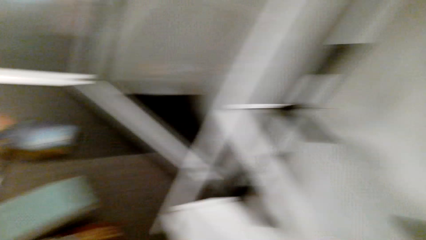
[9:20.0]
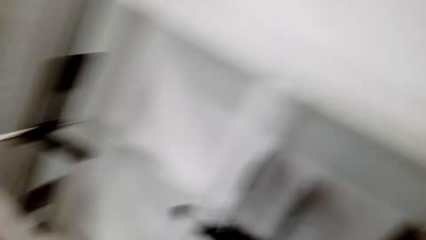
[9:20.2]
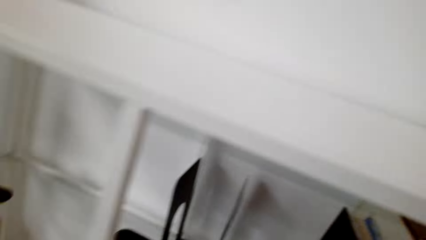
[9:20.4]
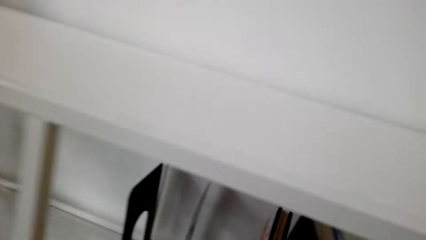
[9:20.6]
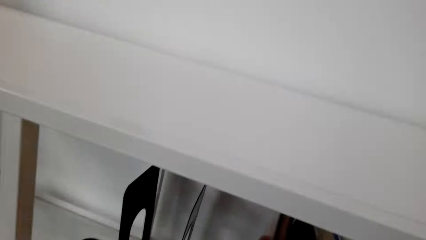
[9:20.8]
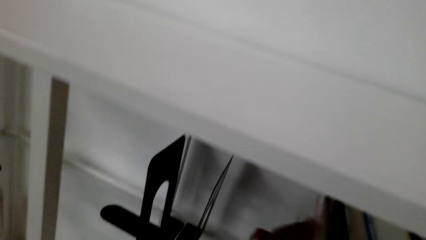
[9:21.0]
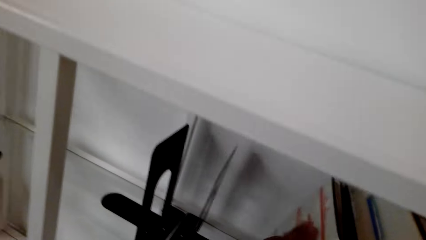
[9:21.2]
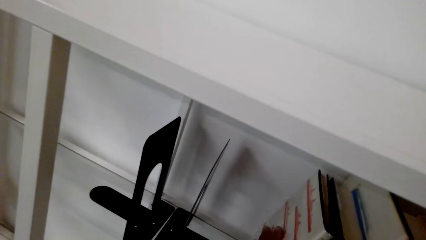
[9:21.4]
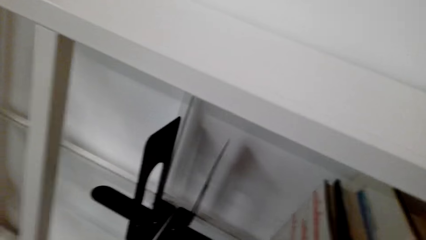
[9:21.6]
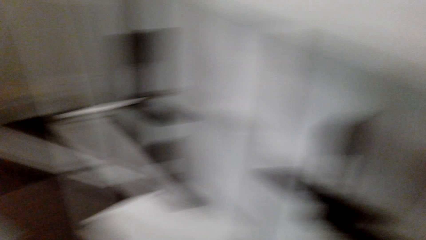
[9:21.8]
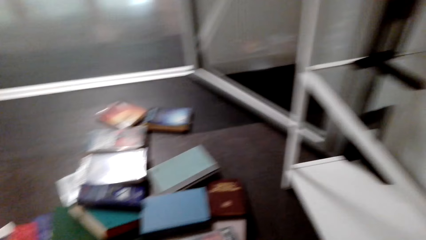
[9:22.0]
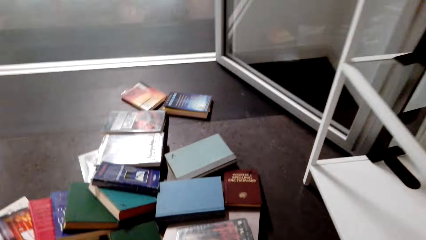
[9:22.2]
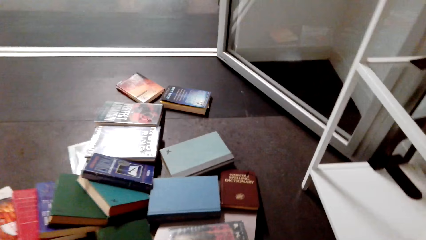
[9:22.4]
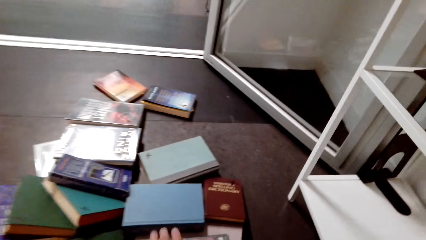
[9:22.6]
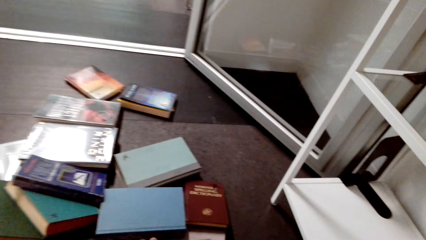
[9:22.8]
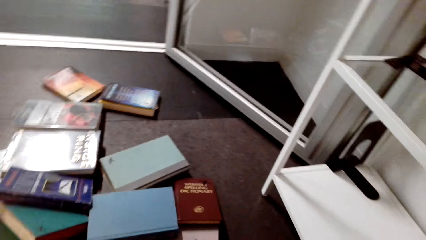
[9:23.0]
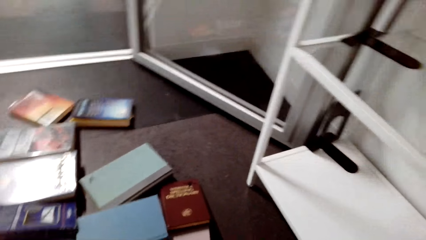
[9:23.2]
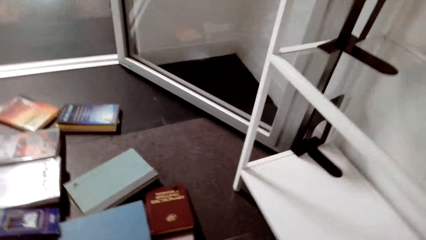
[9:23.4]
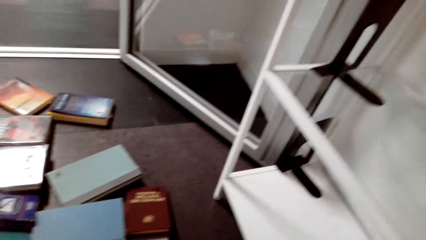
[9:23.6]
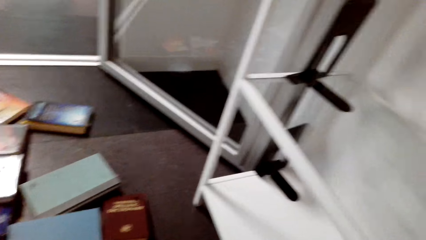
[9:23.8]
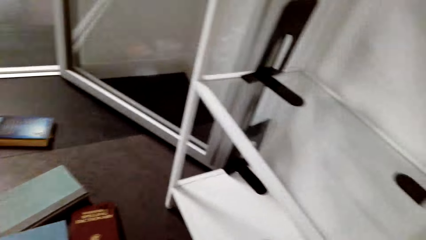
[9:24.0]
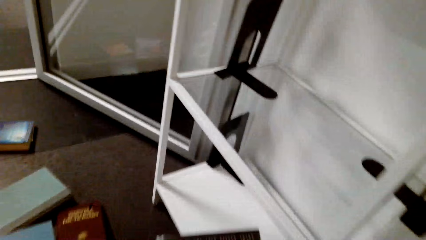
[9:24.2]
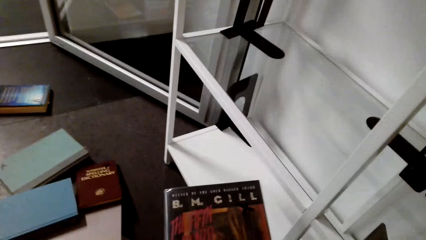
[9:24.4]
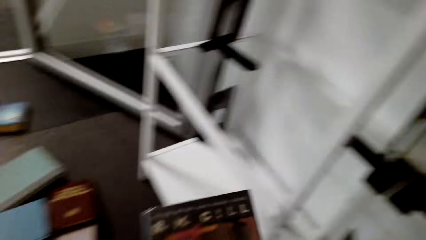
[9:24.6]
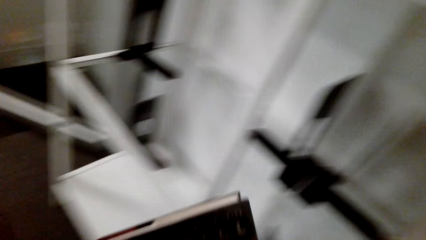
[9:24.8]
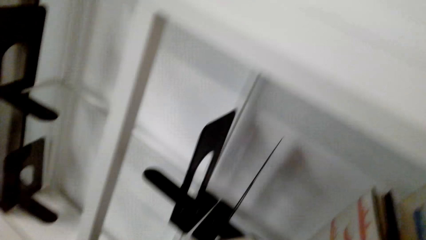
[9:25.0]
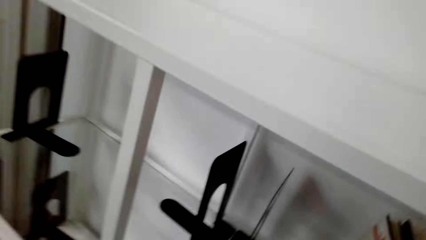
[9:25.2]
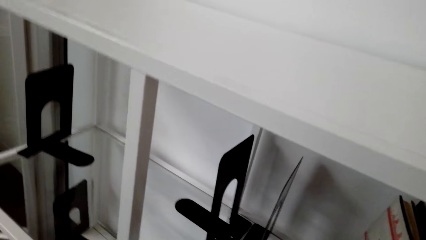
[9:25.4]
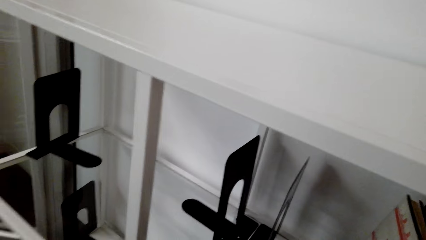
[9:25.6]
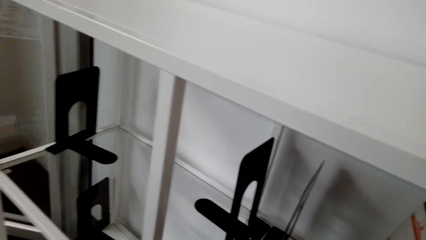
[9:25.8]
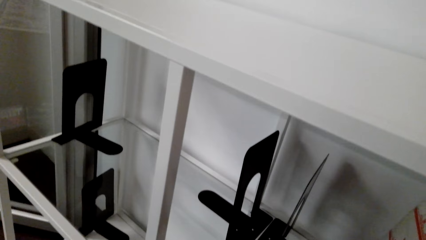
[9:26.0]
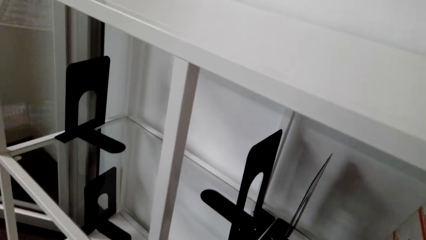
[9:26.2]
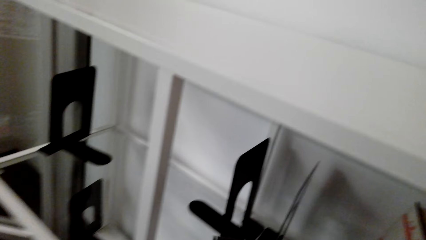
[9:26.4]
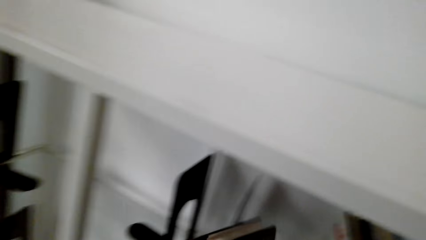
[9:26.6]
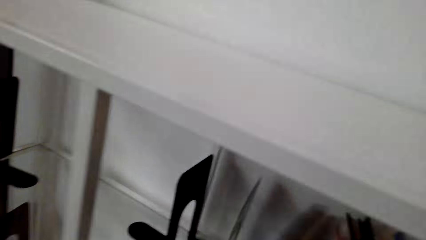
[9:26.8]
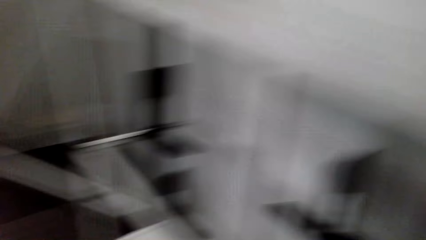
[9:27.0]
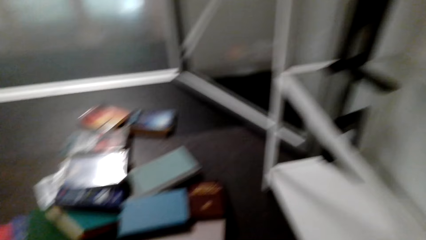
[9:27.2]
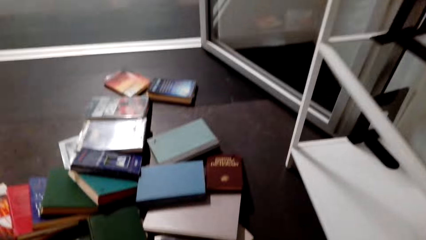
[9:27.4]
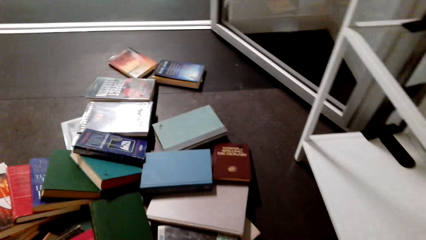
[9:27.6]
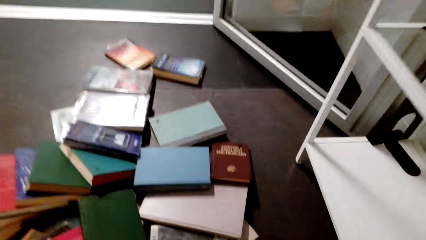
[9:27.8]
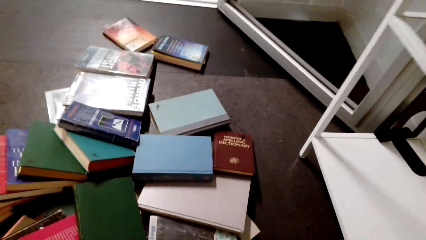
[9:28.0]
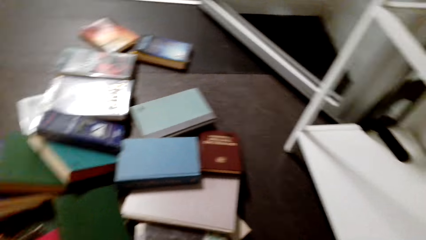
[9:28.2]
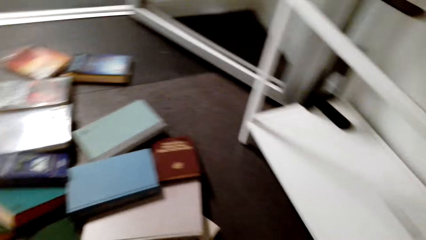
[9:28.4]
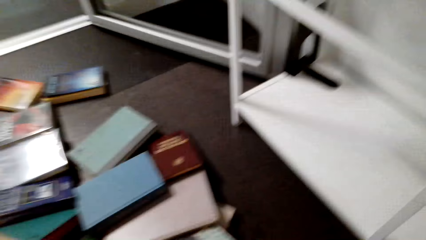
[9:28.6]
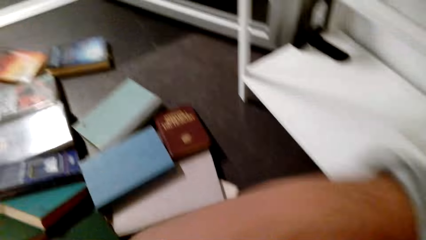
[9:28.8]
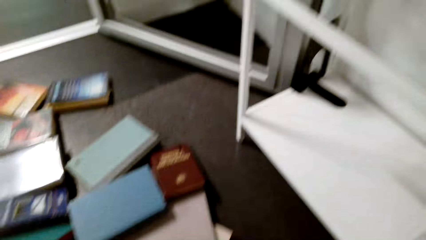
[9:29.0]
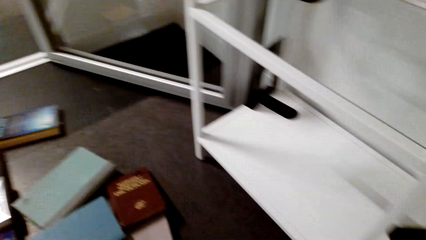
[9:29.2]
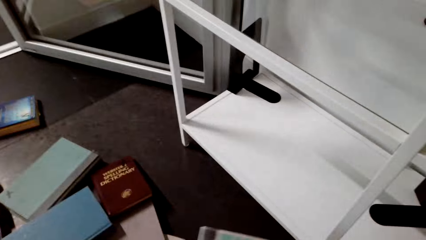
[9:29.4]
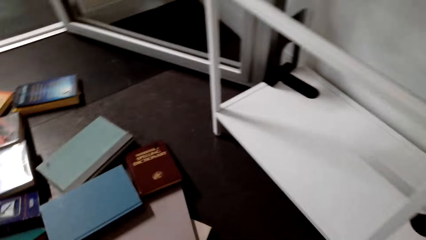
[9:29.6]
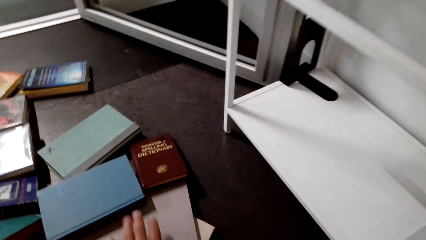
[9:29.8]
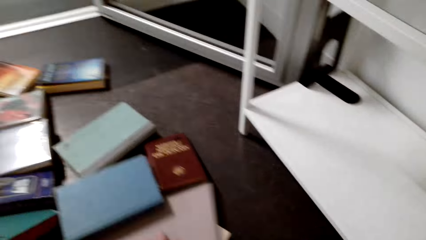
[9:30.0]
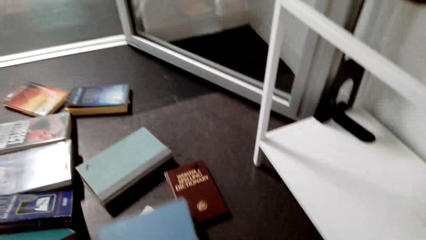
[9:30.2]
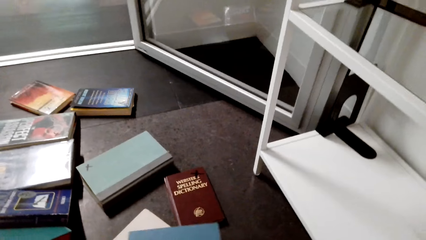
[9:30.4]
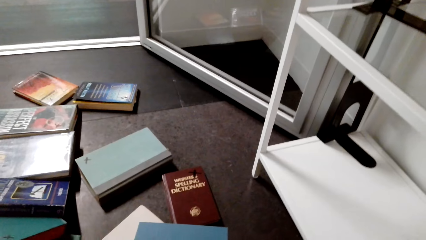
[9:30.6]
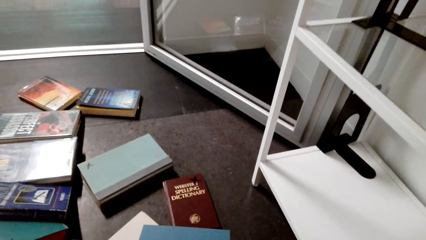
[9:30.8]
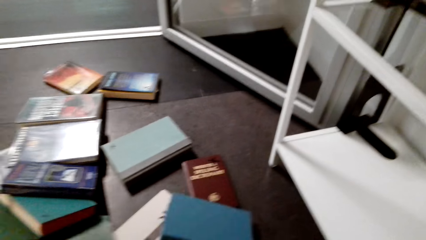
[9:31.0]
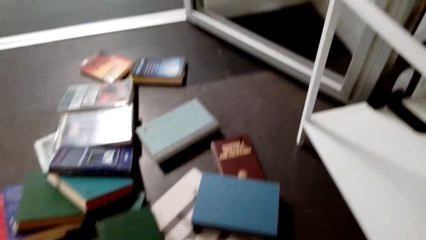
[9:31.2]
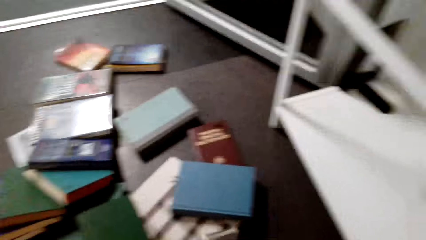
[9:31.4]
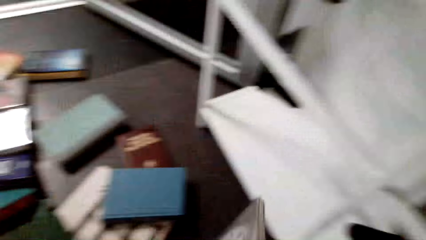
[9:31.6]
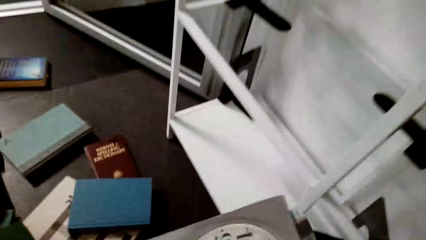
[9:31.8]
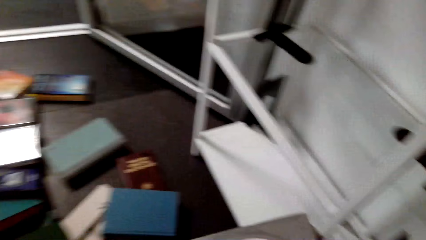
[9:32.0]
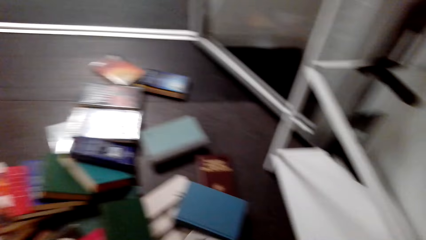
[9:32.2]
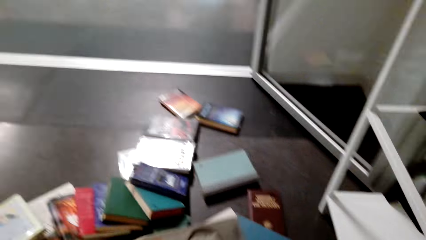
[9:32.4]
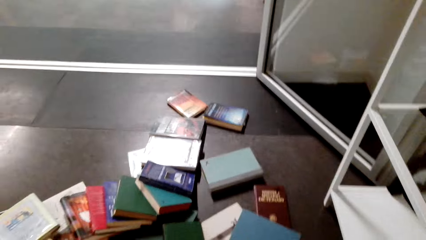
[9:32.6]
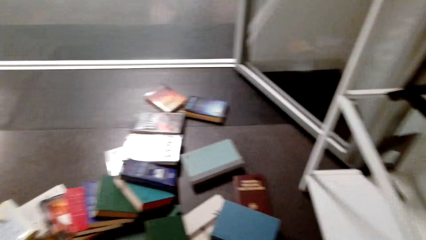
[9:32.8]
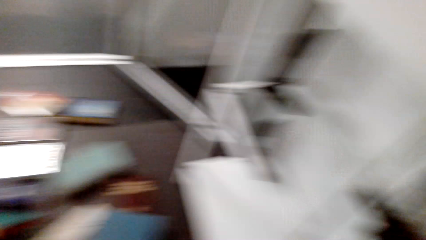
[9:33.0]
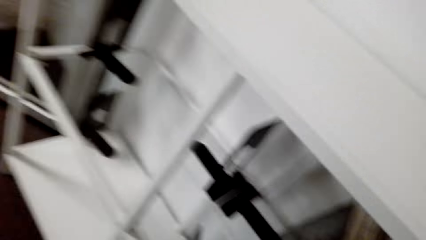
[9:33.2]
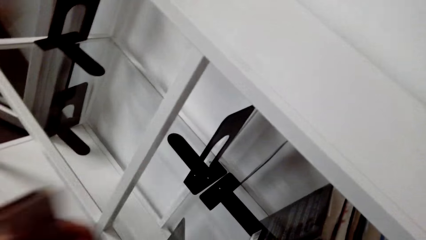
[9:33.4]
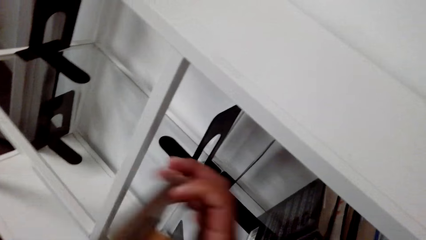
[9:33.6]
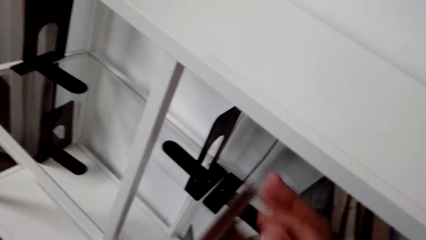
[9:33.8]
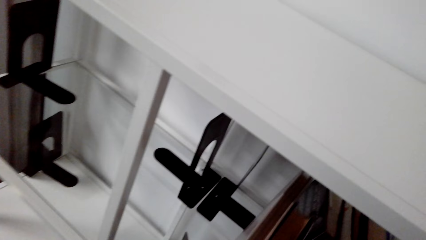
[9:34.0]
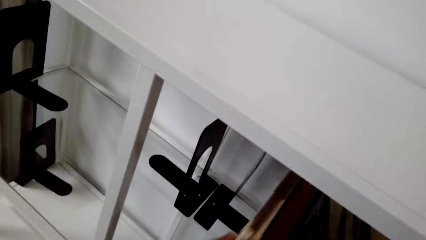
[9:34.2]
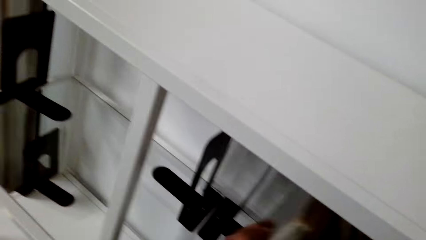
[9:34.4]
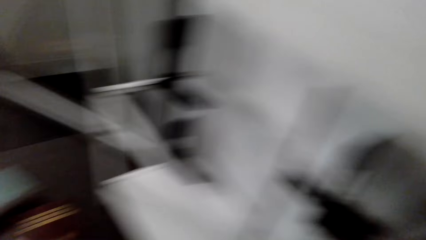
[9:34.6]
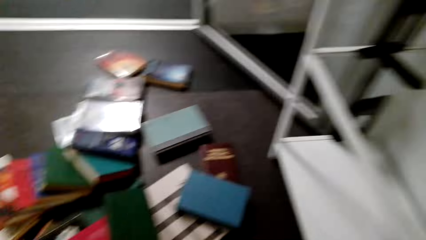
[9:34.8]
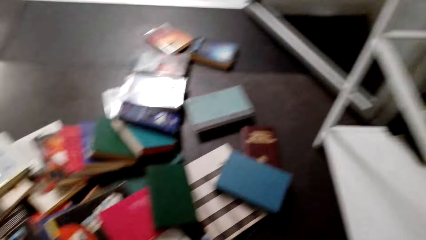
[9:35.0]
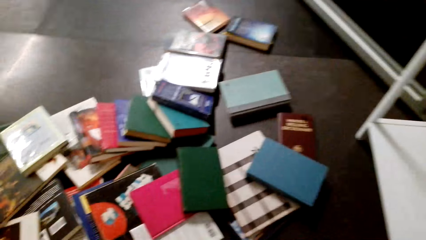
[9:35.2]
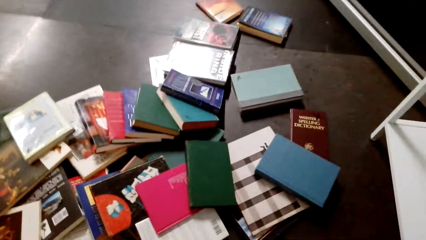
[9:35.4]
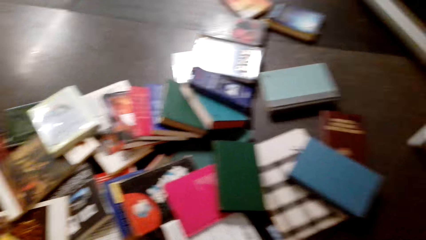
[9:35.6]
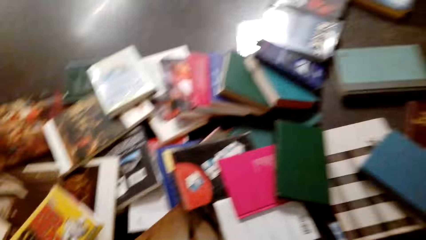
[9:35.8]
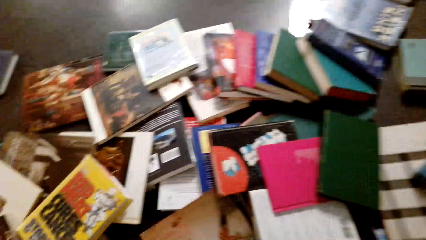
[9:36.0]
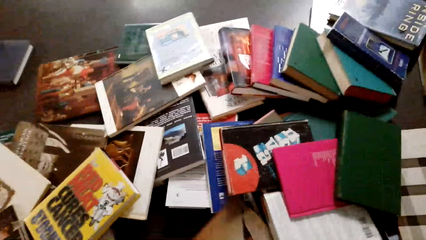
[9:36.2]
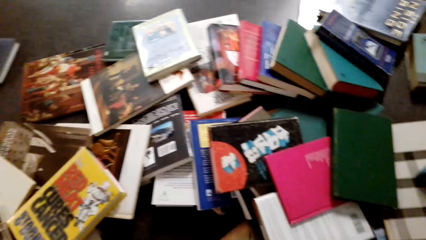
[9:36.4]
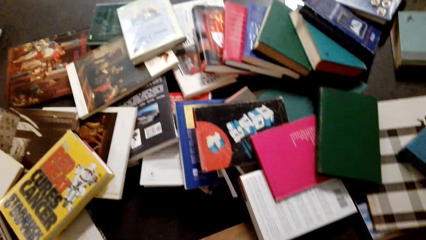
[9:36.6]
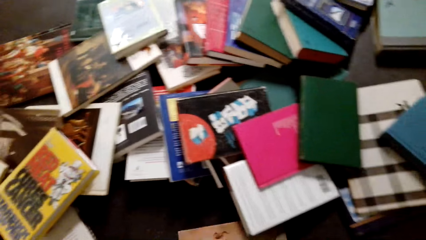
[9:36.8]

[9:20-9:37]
The camera wearer picks up a book from the floor. They put the books on the shelf. They pick up the book from the floor. They put the books on the shelf. They pick up the books from the floor. They join the books together. They put the books on the shelf.
